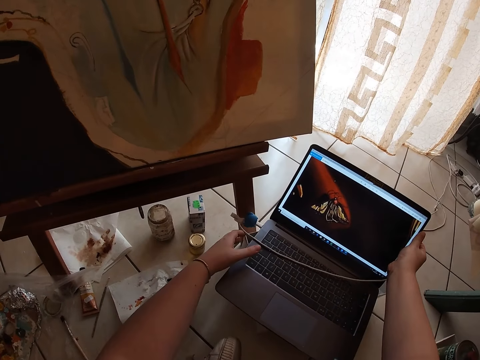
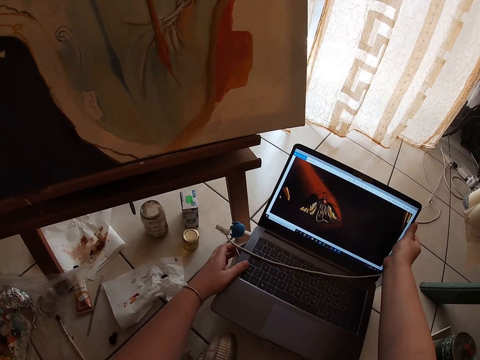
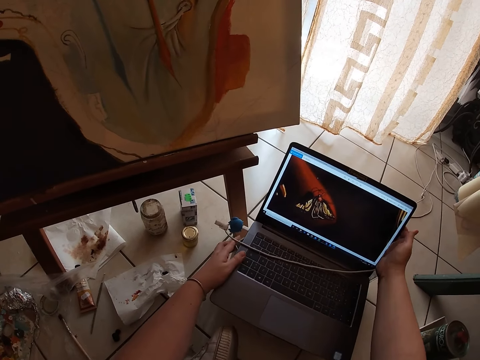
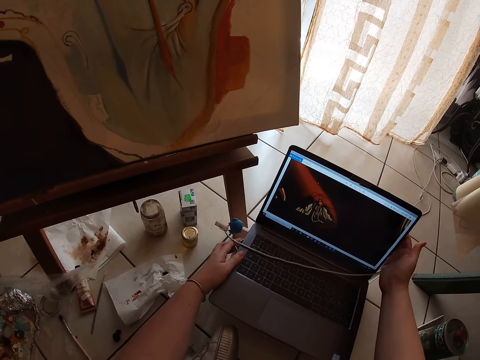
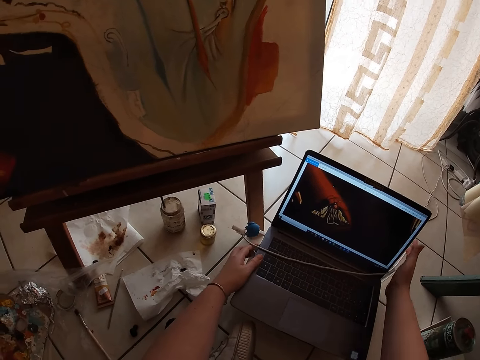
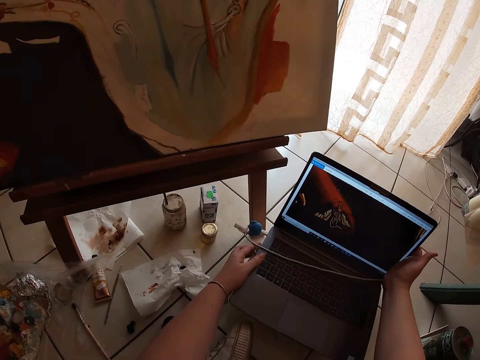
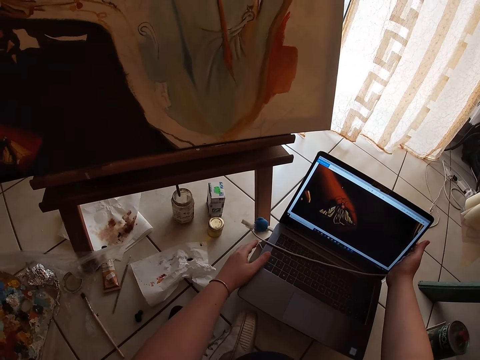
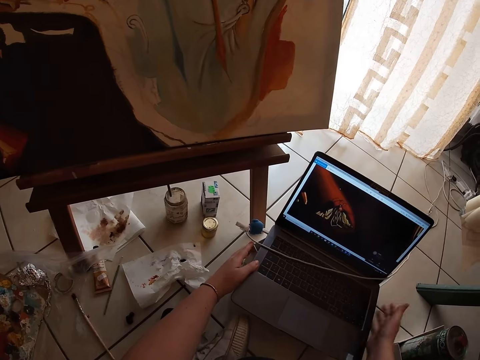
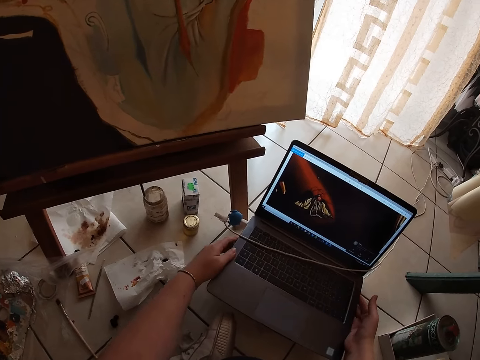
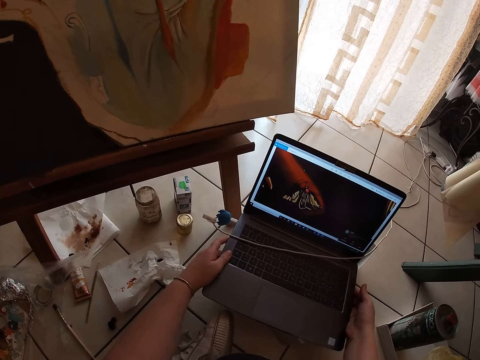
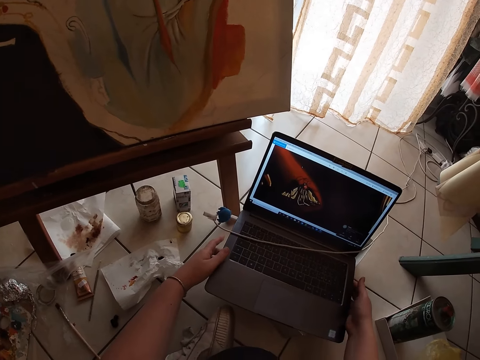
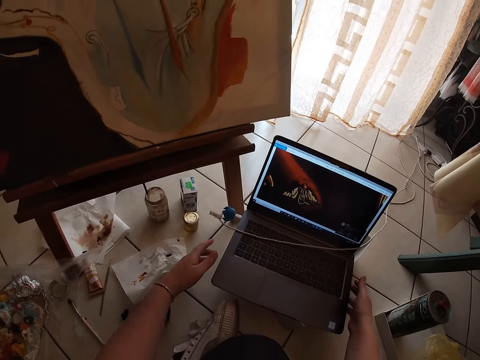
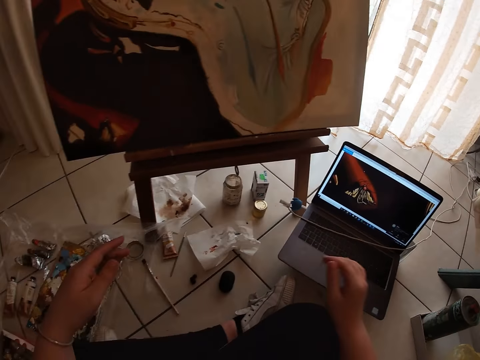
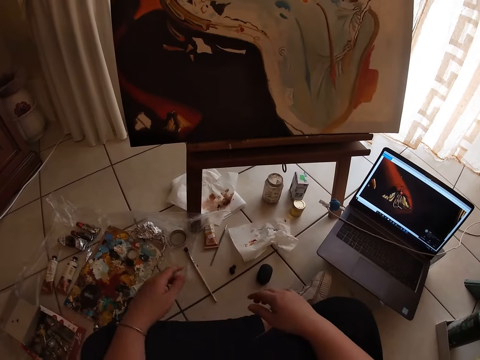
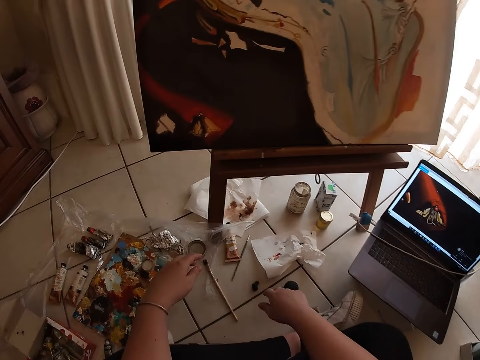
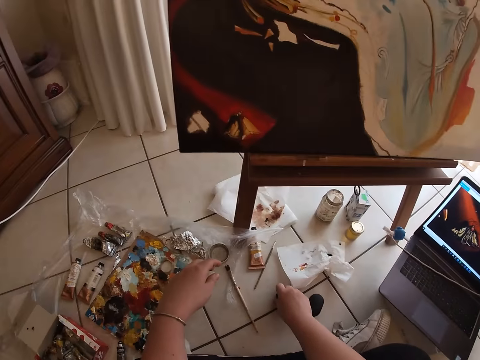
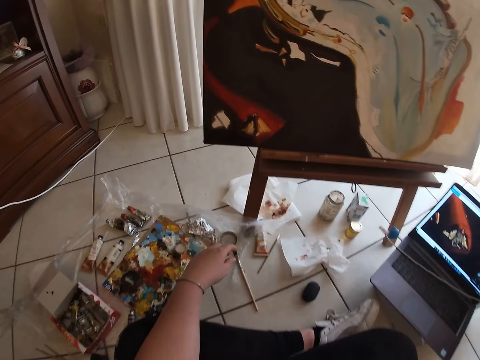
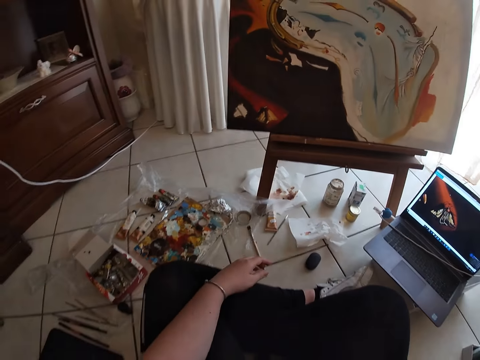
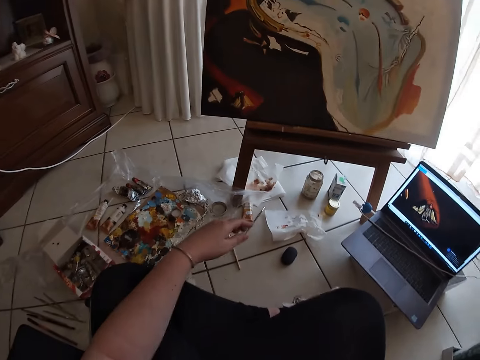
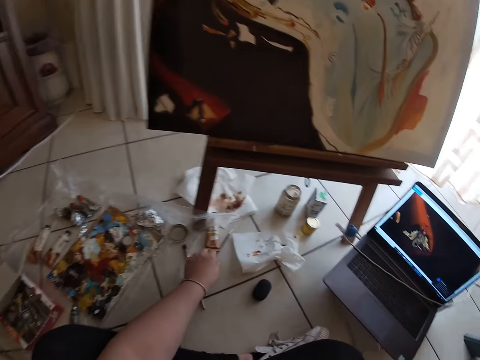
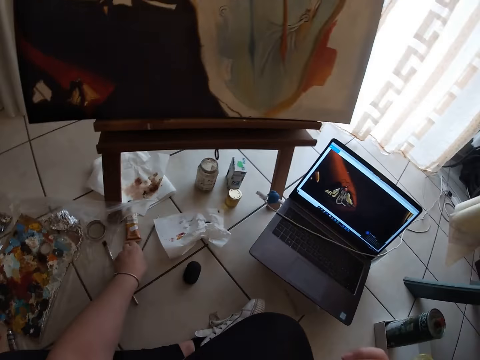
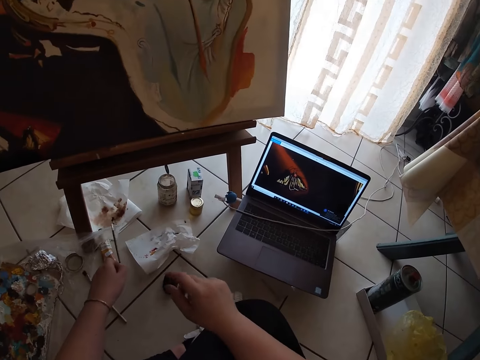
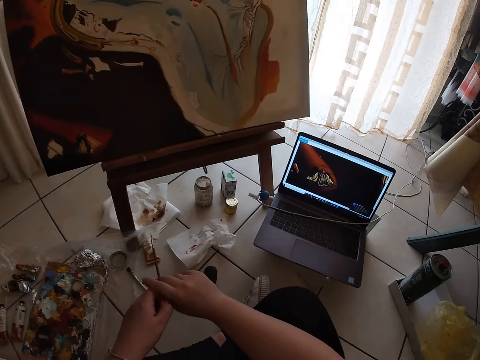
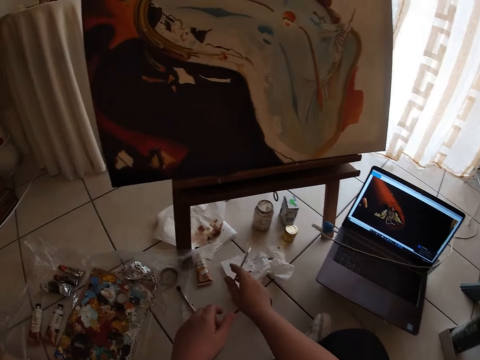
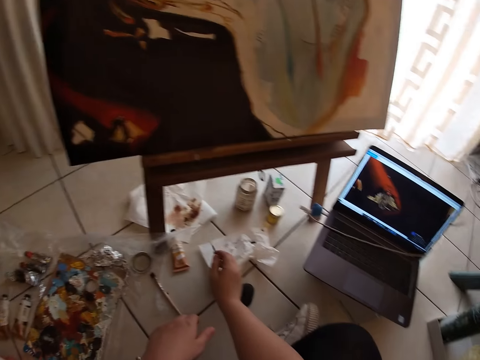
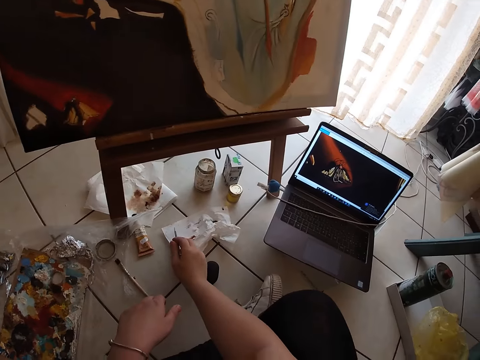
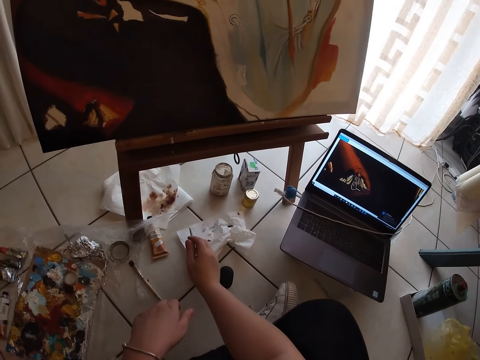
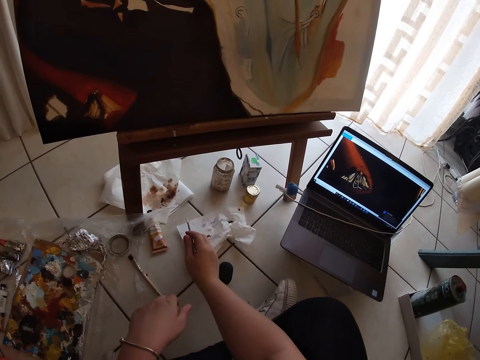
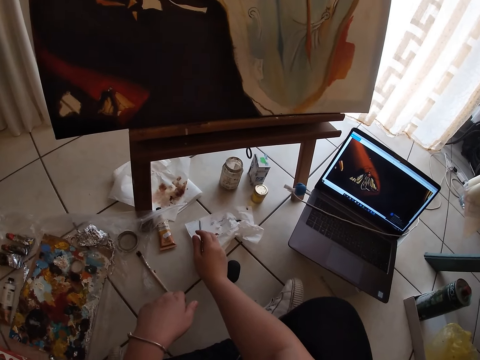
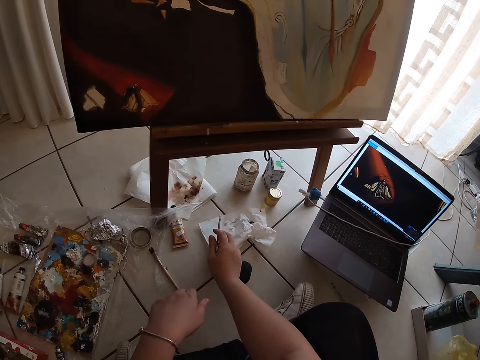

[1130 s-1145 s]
The camera wearer picks up something. He picks up a painting brush from the floor with his left hand. He passes the painting brush in his left hand to his right hand. He wipes off excess paint.

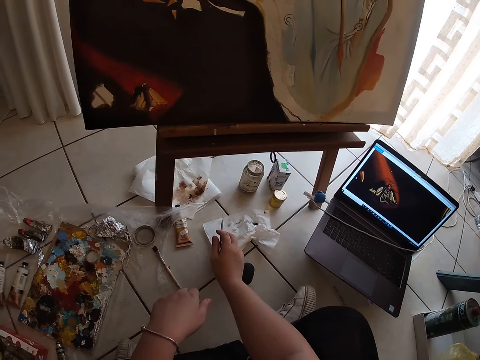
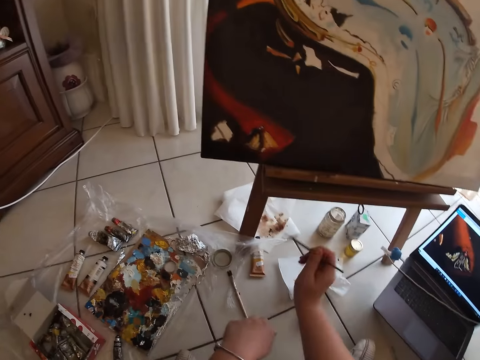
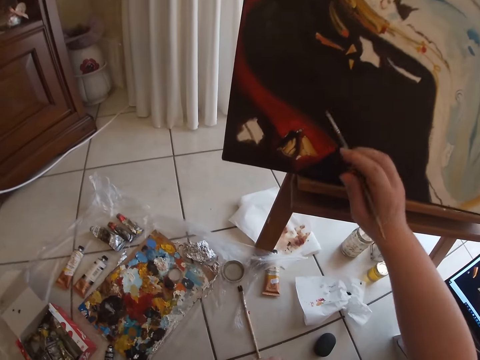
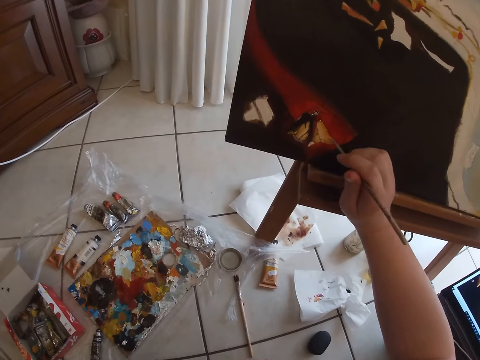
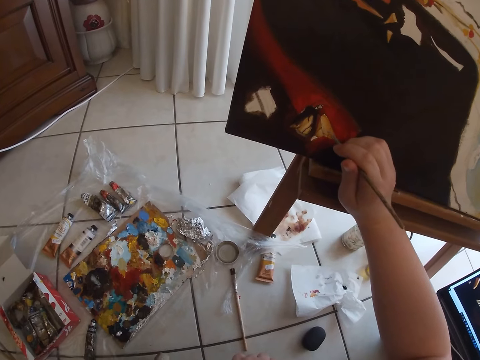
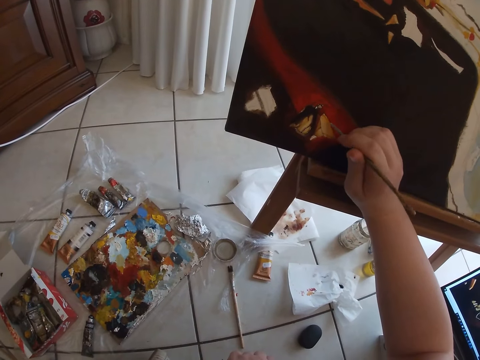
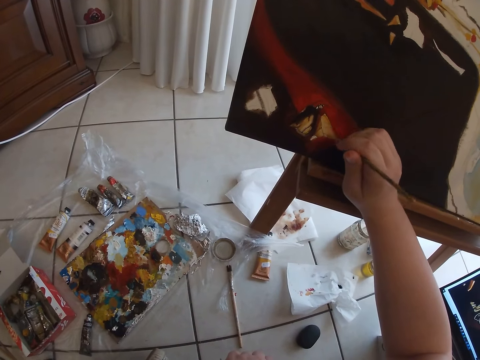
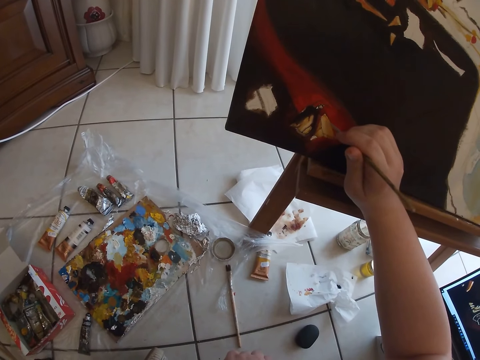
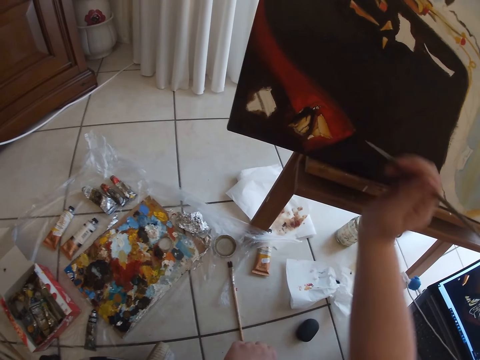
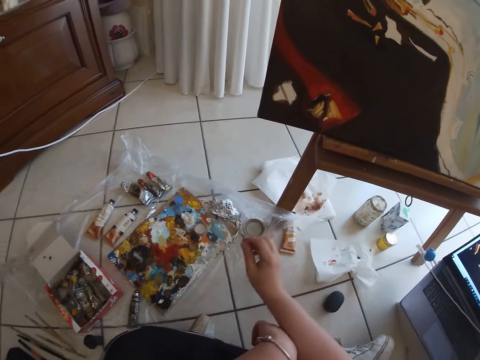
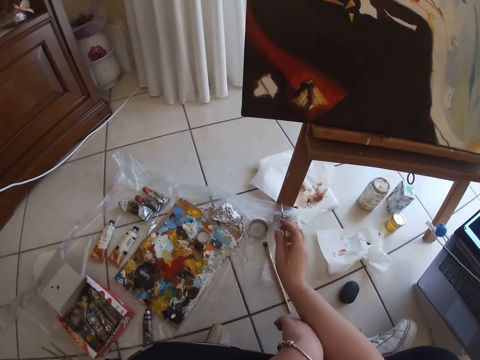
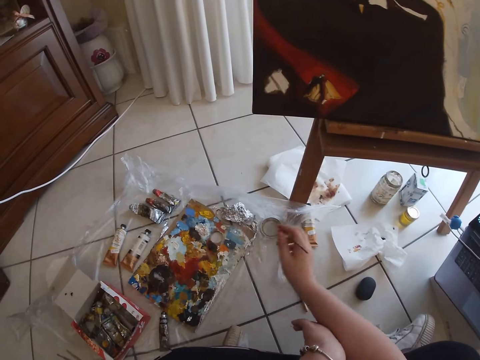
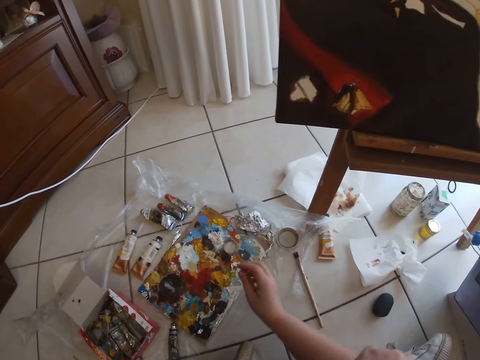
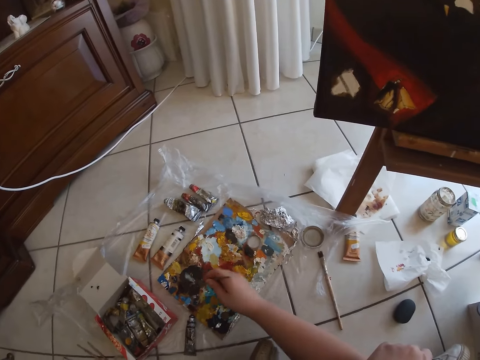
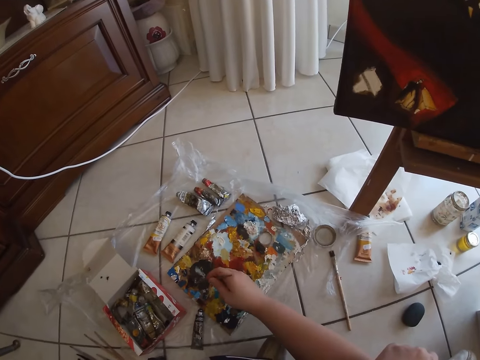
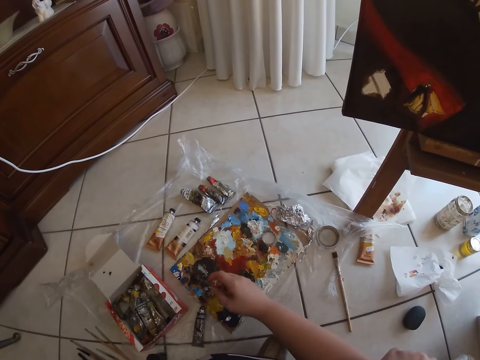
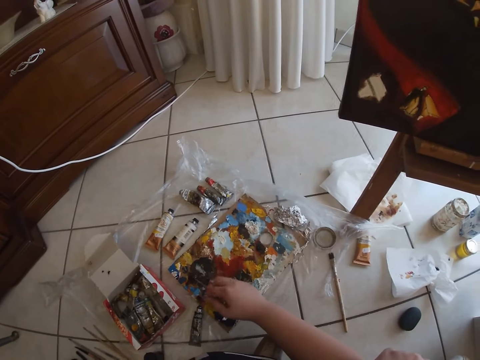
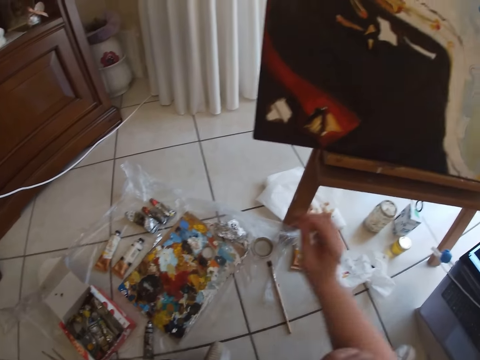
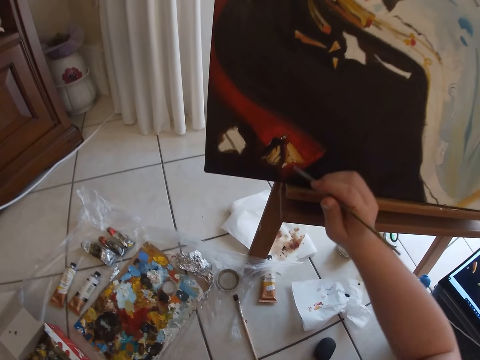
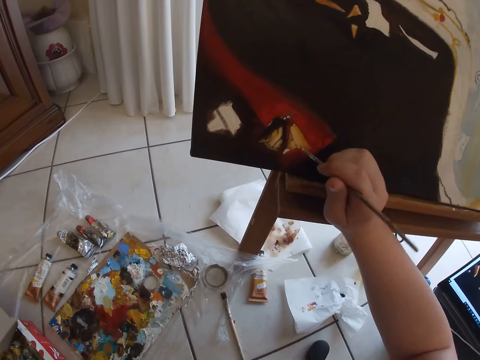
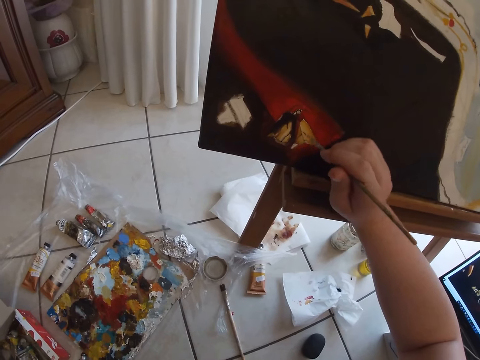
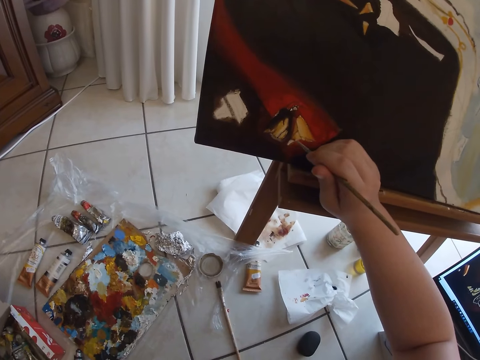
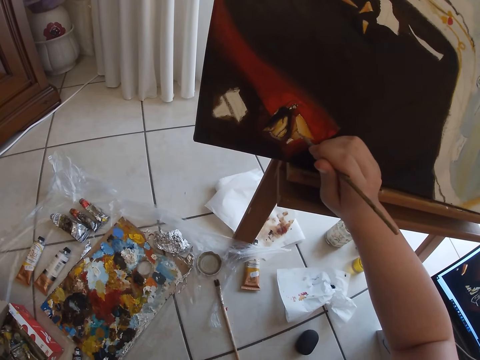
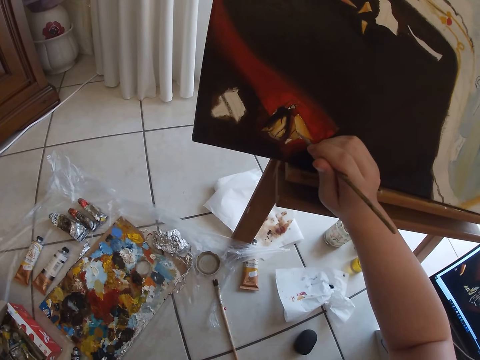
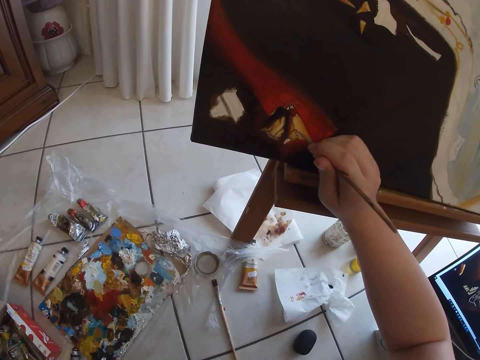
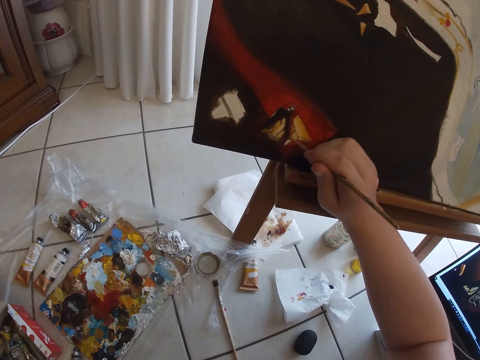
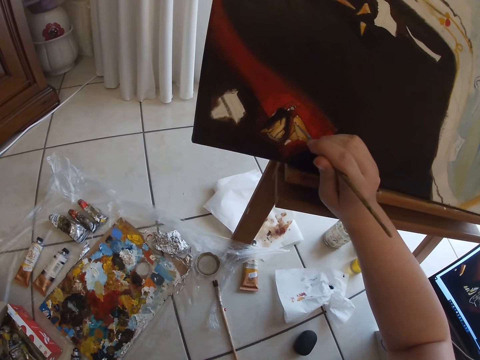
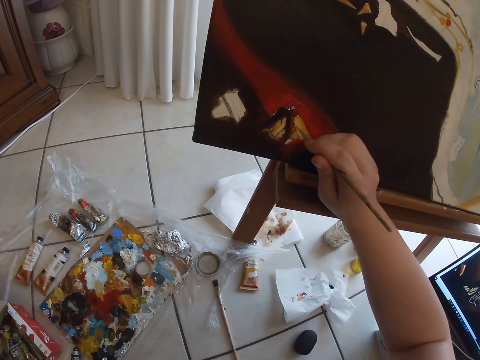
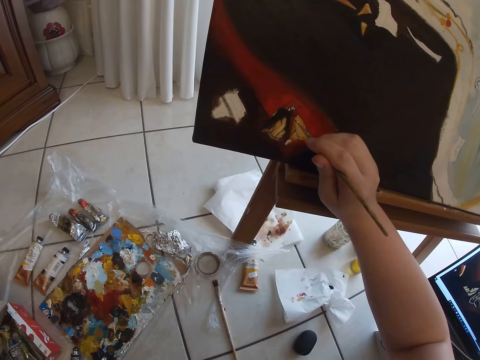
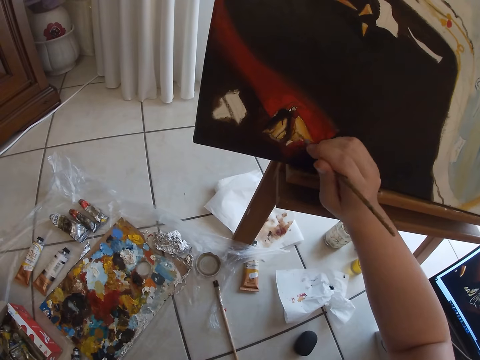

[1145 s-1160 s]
The camera wearer paints on the table or canvas with the painting brush in his right hand. He dips the painting brush in his right hand in a paint on the floor. He paints on the table with the painting brush in his right hand.
